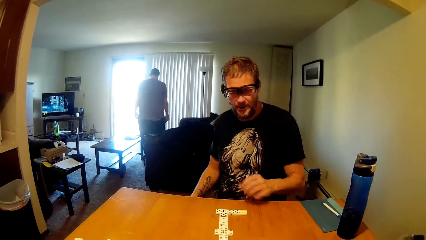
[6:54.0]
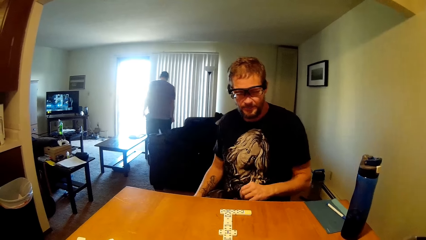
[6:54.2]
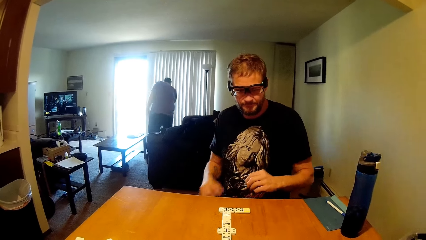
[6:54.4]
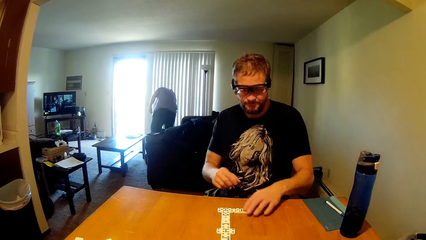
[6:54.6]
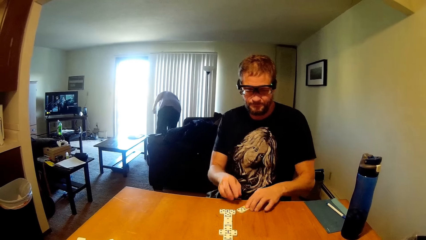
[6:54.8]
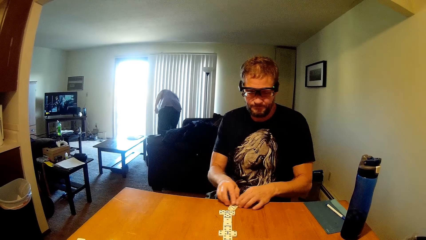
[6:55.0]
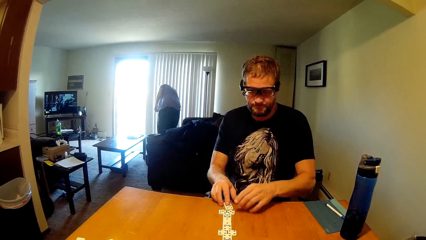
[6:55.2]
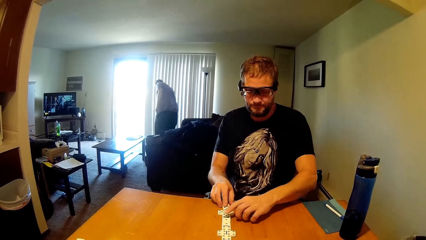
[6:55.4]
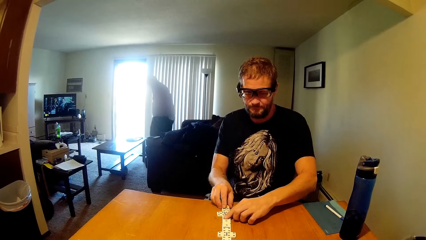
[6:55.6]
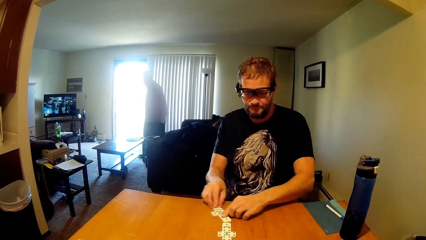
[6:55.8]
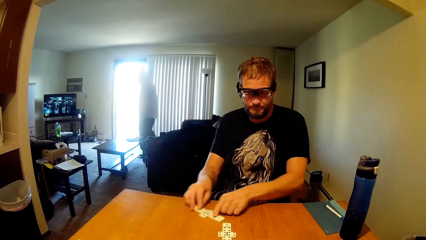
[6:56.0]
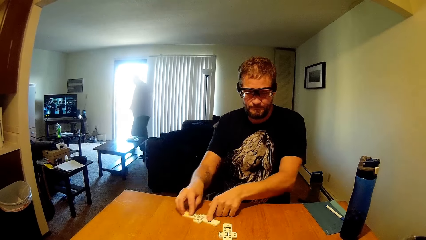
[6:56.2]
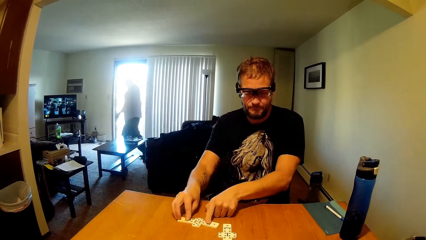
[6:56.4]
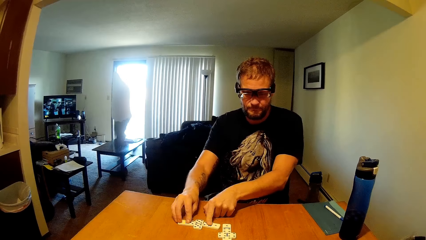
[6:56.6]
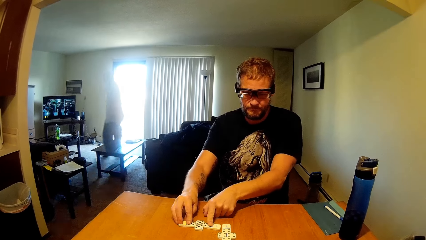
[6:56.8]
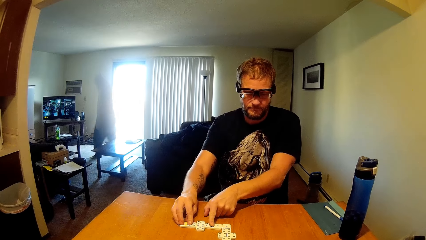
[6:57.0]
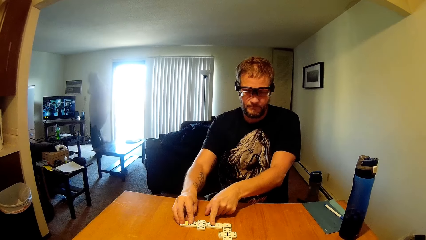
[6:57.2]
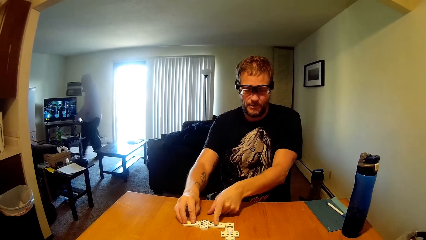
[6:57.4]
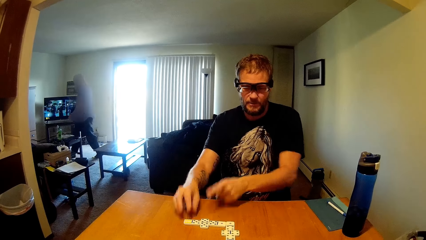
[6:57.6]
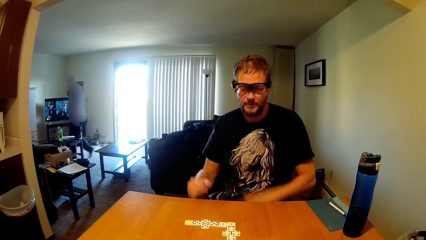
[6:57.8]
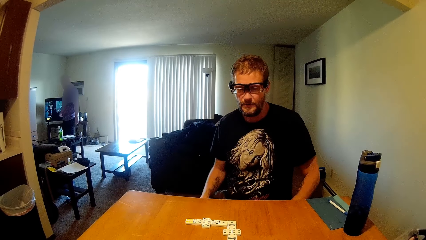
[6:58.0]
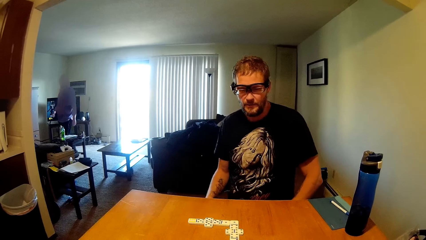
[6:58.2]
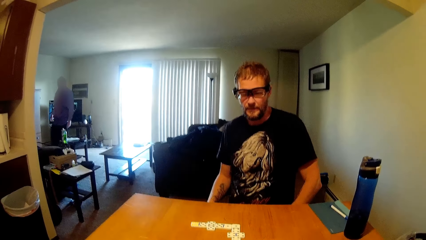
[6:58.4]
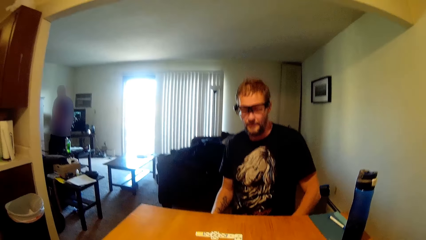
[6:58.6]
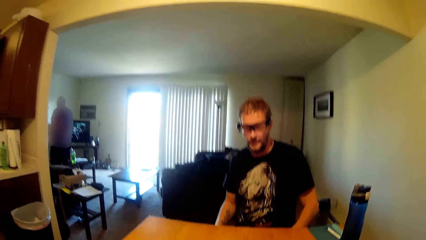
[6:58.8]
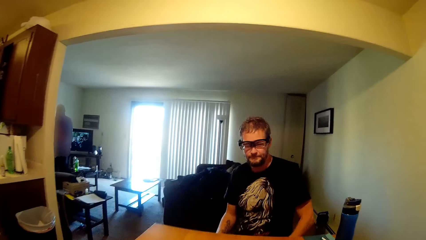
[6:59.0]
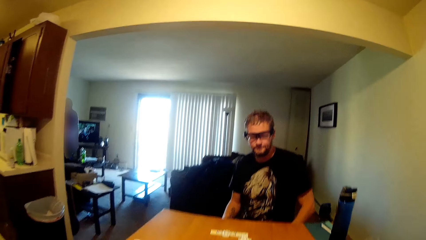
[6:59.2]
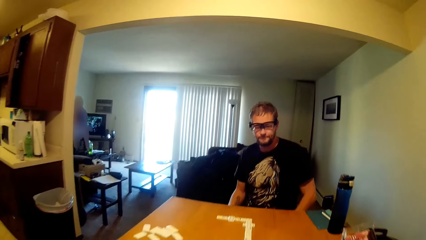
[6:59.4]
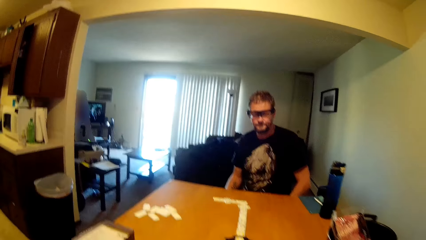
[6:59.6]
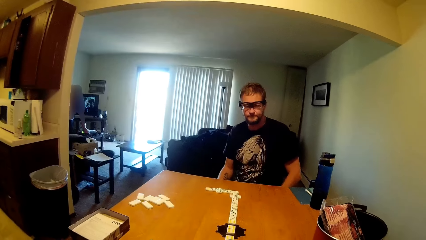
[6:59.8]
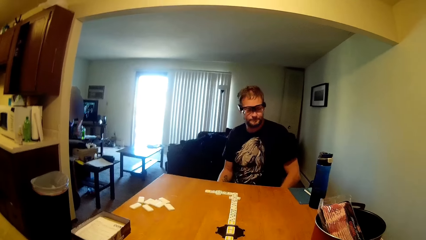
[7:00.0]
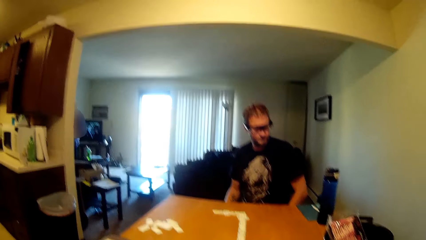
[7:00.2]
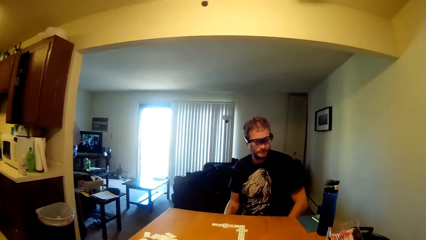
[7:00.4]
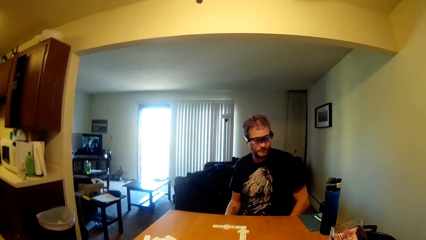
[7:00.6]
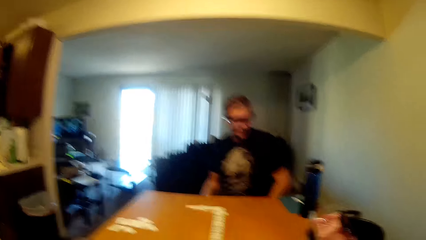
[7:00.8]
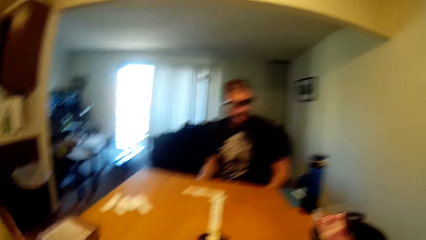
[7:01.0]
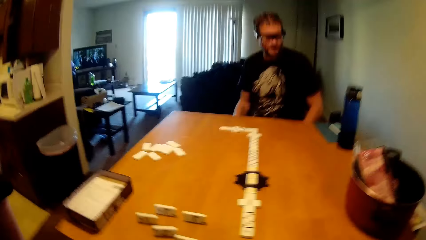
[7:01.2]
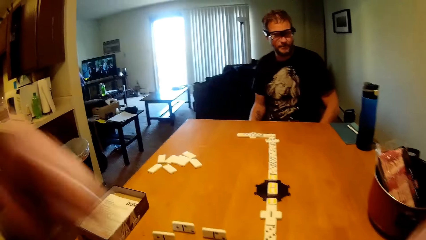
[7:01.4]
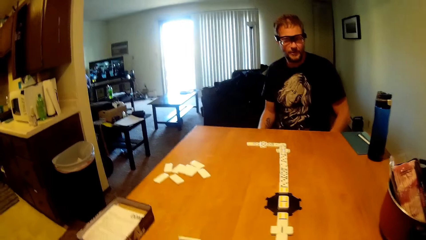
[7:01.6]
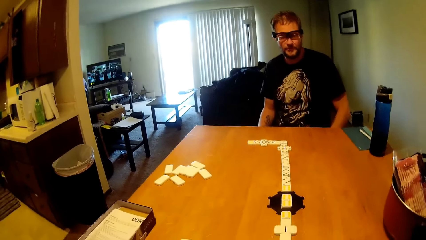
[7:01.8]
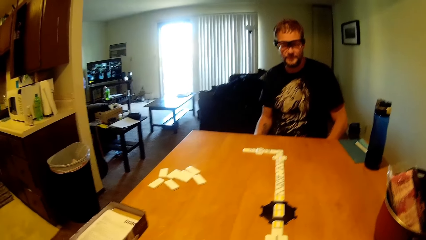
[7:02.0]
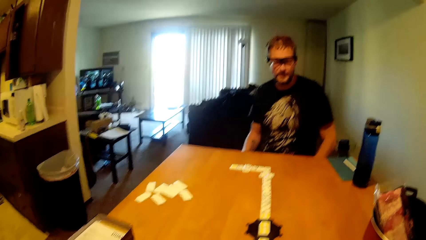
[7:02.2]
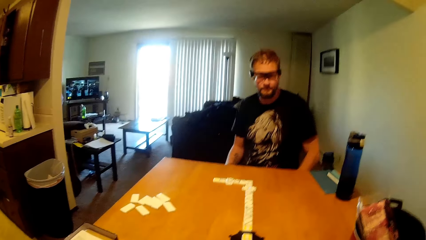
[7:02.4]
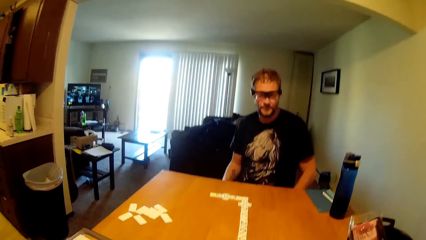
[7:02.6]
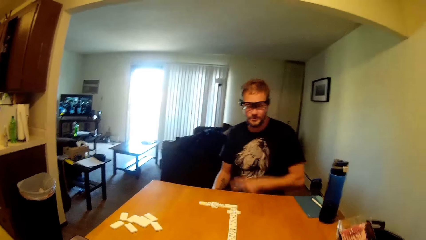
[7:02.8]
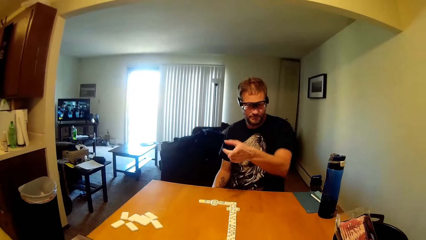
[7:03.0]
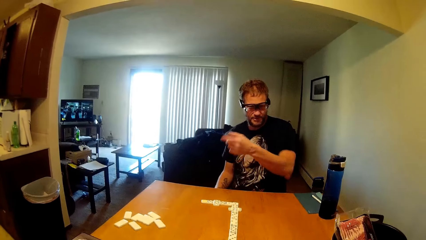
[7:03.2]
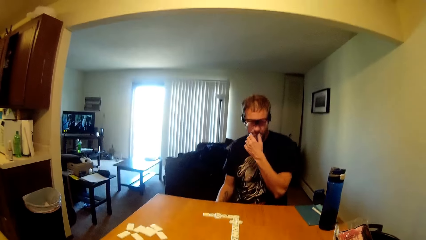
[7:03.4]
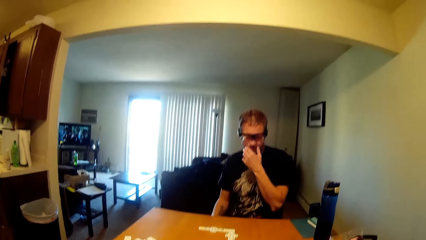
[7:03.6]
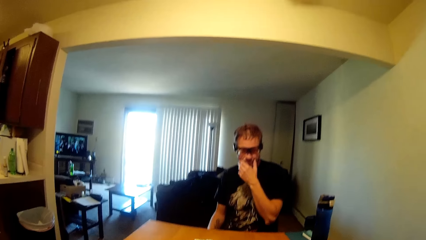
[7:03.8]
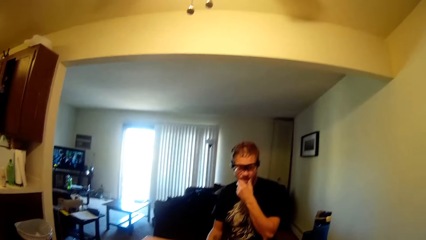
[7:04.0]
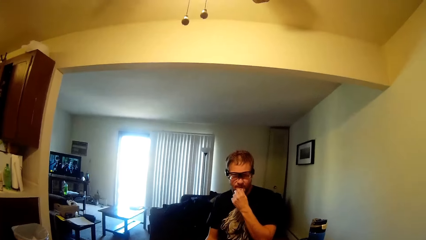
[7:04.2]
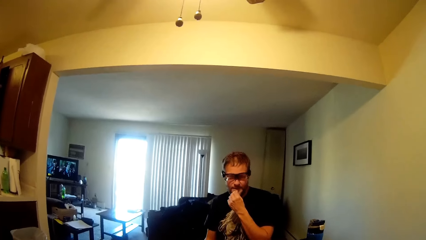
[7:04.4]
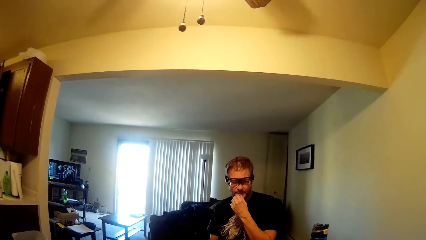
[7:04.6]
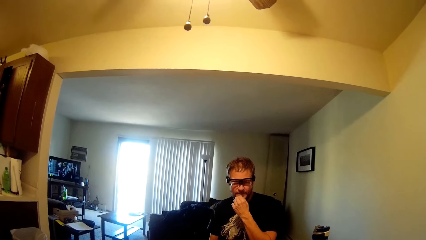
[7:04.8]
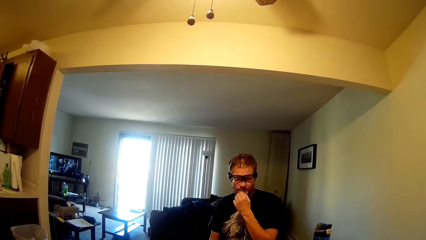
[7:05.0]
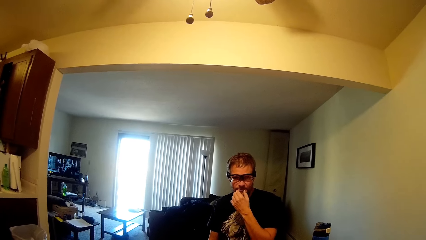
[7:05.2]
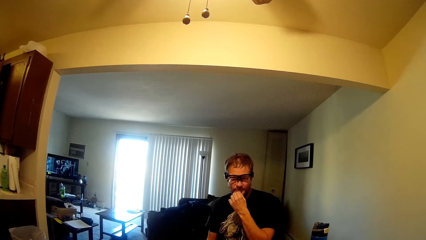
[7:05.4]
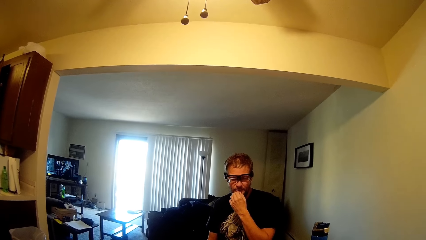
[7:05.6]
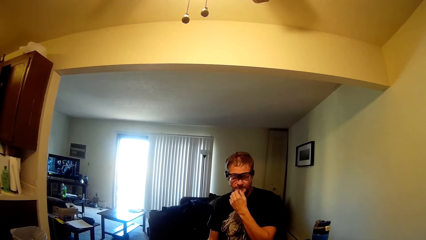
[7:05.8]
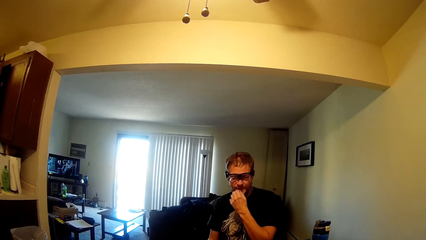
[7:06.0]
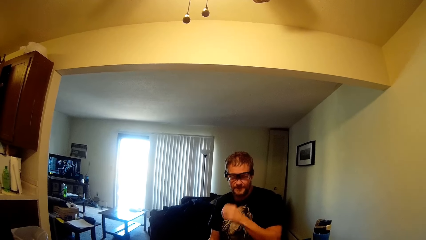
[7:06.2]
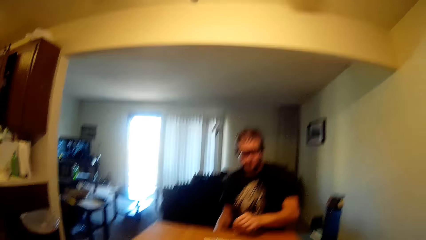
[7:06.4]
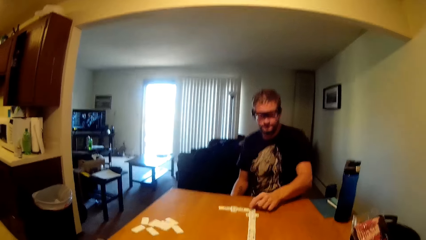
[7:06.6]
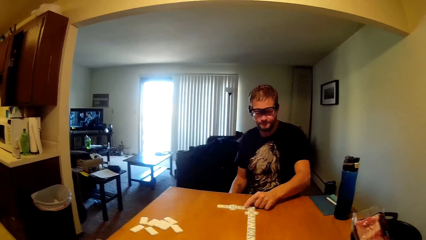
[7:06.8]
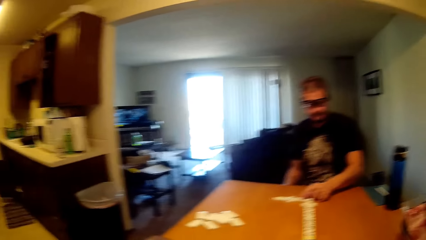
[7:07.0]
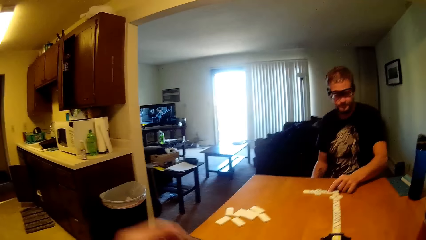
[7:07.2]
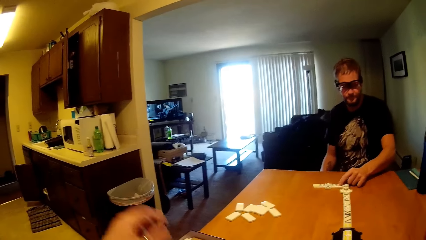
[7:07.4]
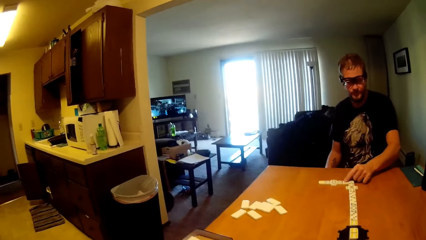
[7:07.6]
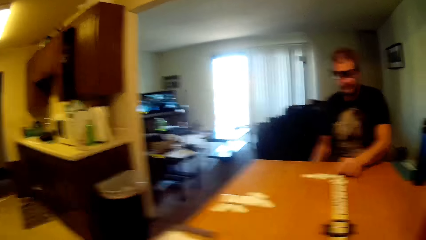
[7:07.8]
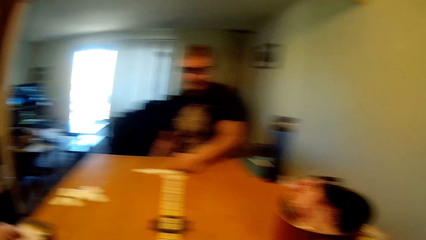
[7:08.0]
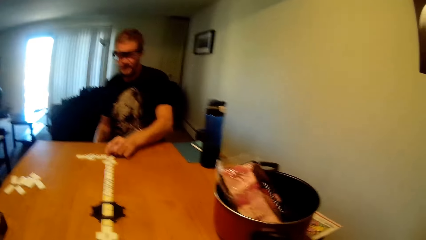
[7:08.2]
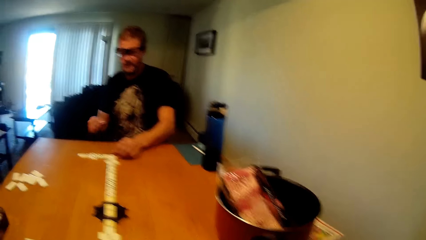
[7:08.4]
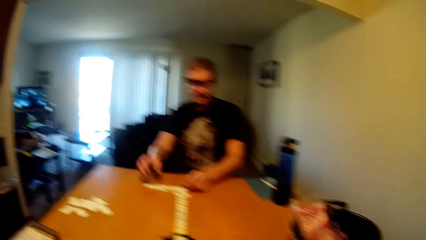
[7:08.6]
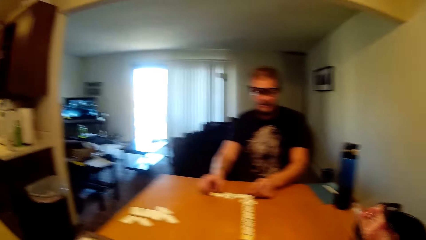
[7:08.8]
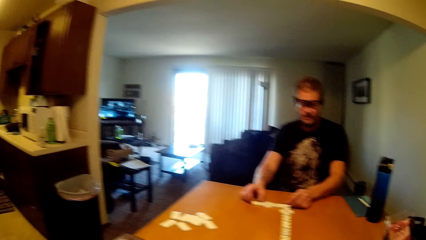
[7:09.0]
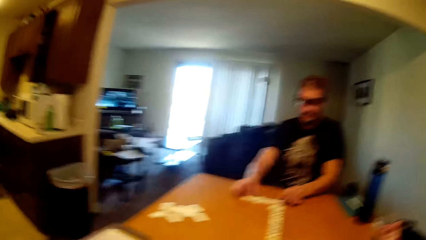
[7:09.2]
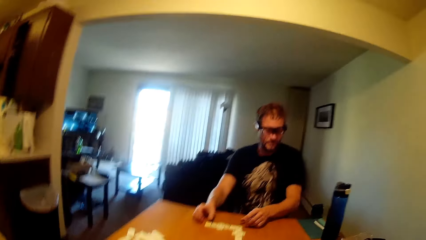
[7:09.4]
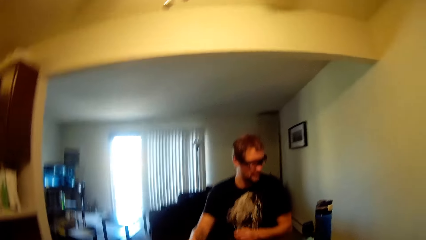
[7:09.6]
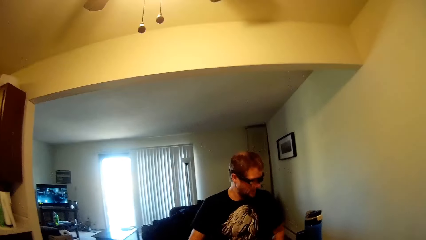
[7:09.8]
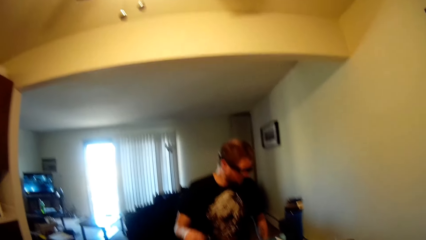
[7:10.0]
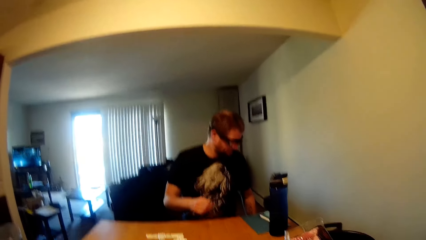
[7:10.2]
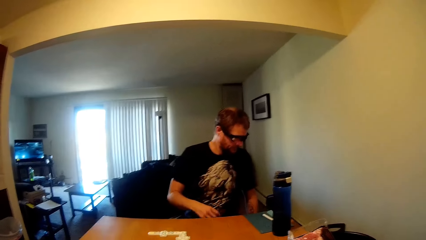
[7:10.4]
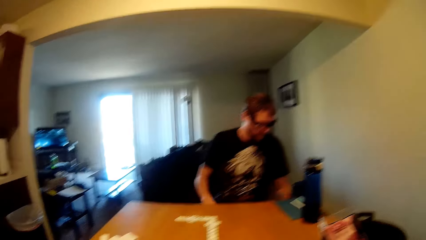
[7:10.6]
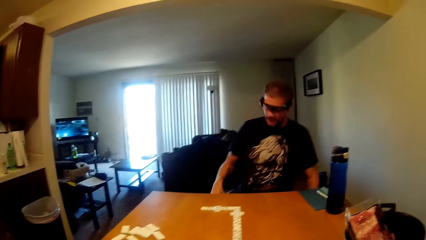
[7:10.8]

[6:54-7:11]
A man arranges the scrabble tiles and moves something. The man holds the mouth and touches the scrabble.
